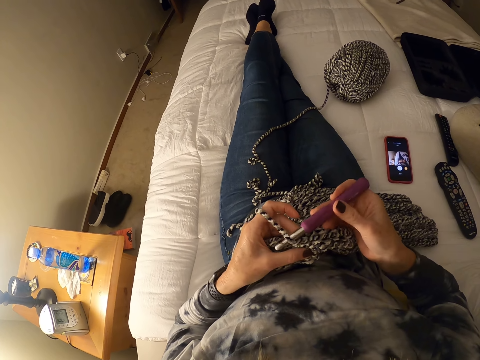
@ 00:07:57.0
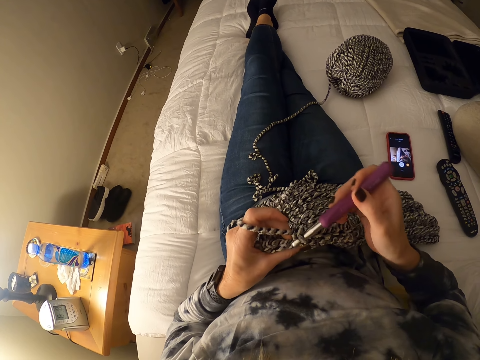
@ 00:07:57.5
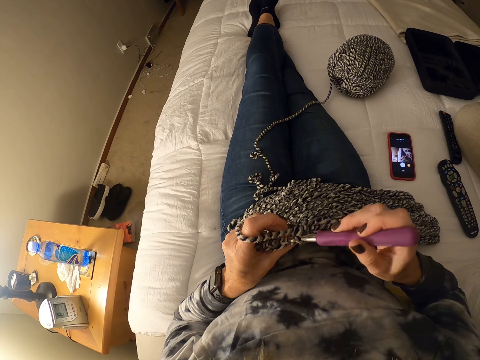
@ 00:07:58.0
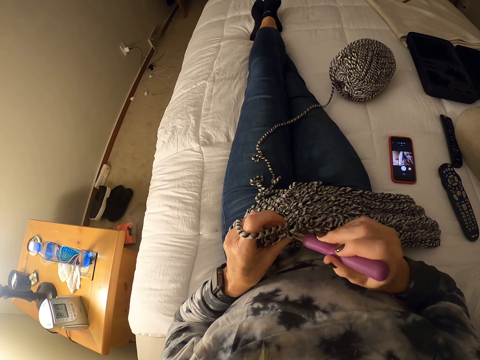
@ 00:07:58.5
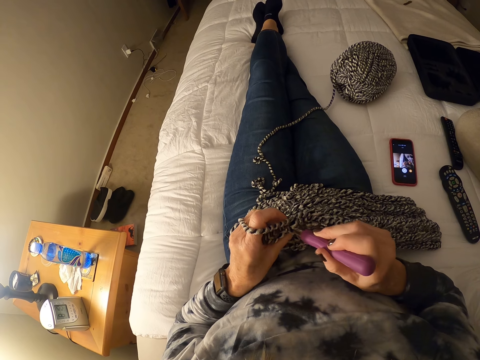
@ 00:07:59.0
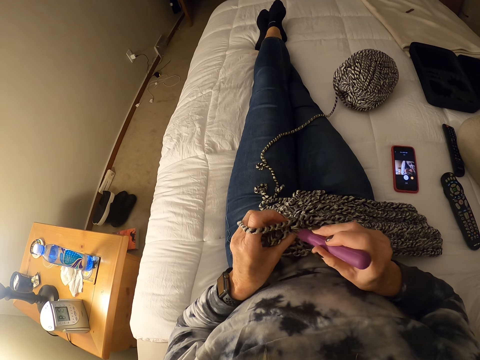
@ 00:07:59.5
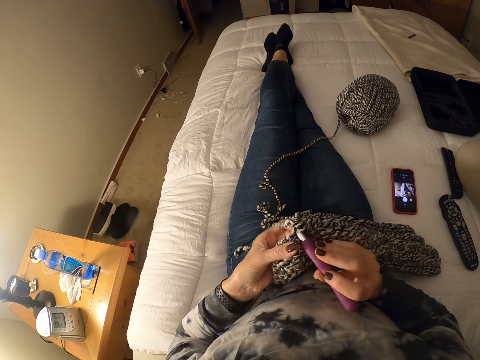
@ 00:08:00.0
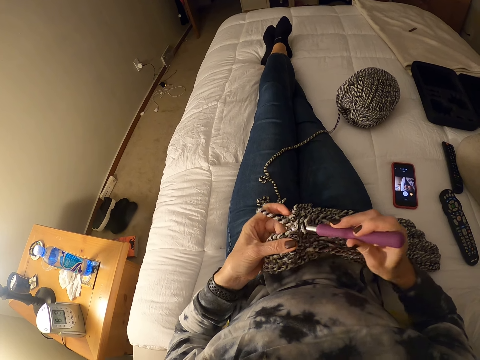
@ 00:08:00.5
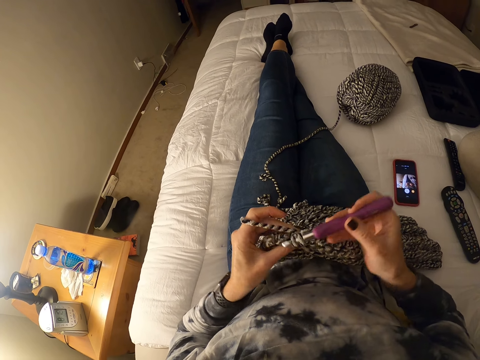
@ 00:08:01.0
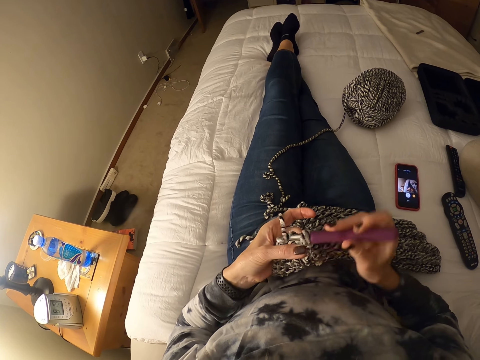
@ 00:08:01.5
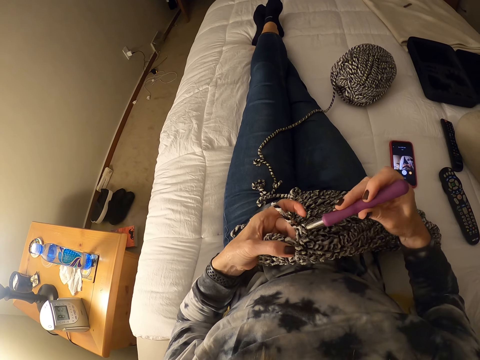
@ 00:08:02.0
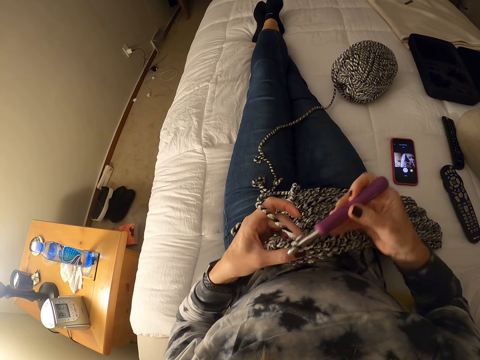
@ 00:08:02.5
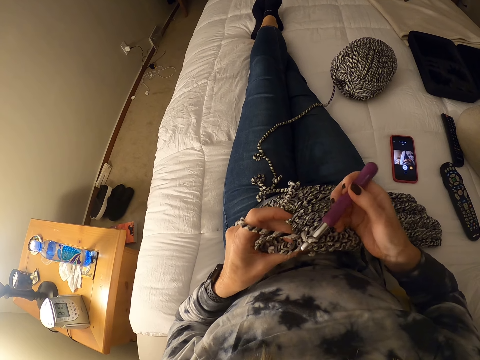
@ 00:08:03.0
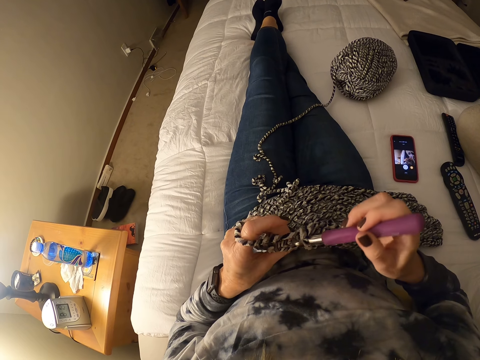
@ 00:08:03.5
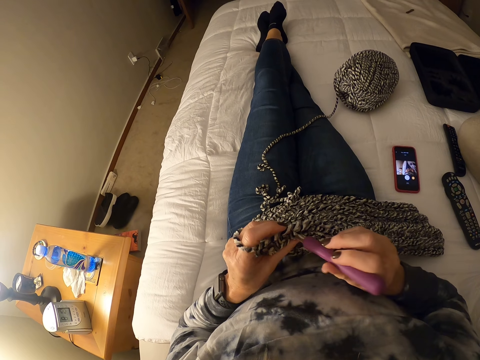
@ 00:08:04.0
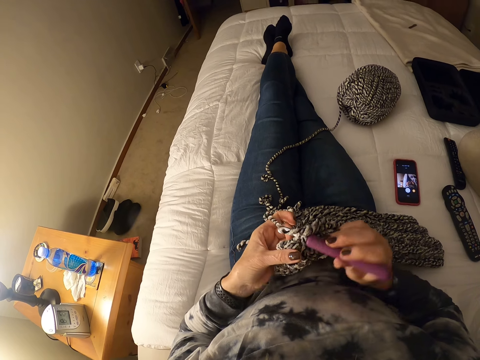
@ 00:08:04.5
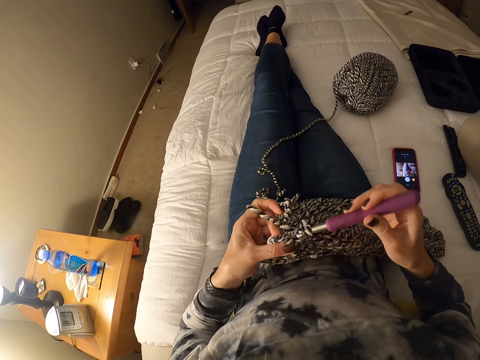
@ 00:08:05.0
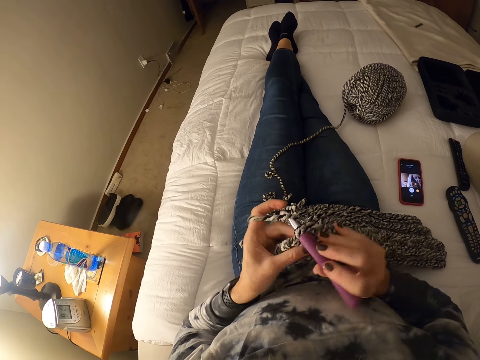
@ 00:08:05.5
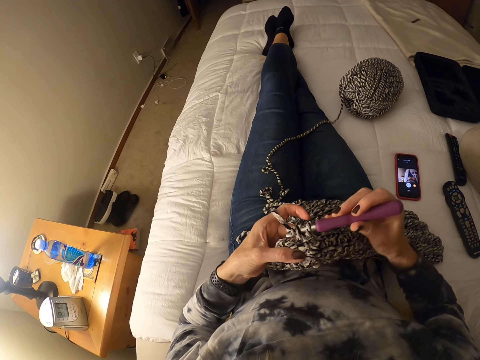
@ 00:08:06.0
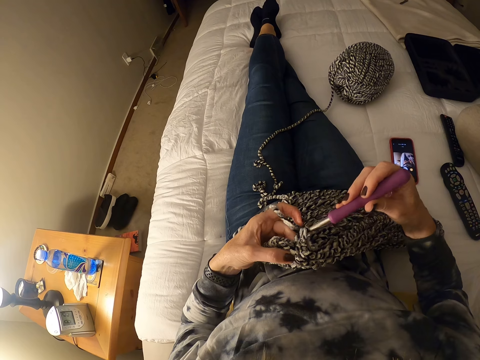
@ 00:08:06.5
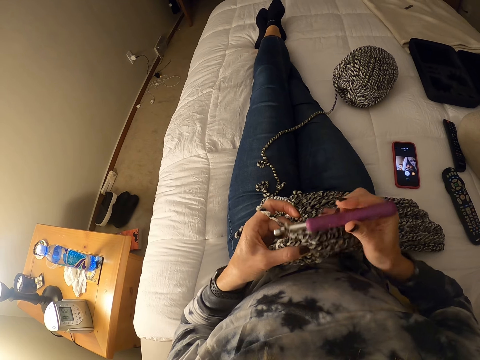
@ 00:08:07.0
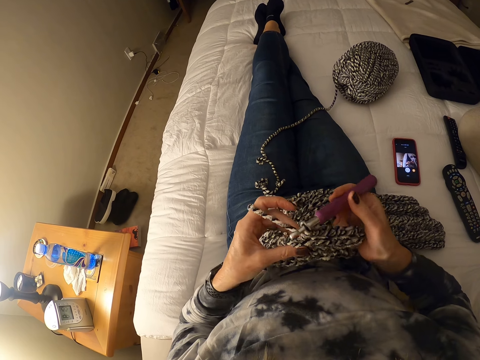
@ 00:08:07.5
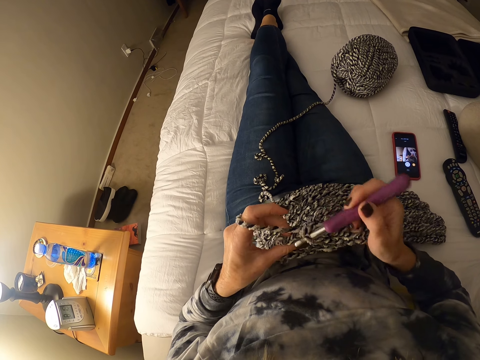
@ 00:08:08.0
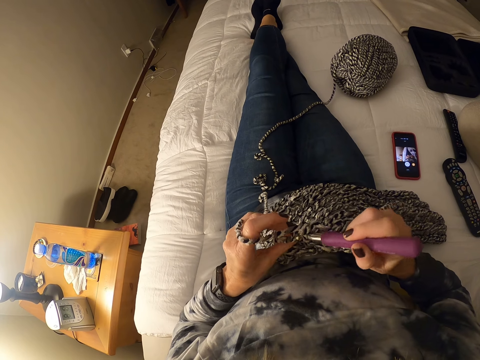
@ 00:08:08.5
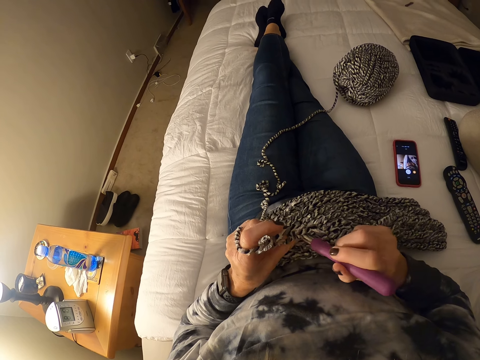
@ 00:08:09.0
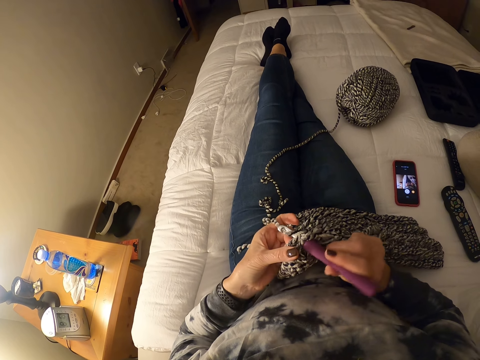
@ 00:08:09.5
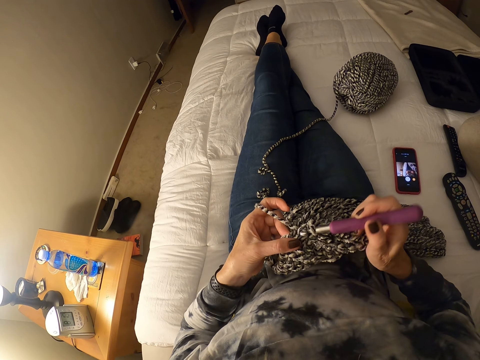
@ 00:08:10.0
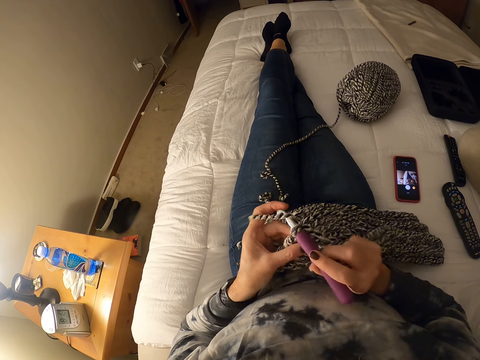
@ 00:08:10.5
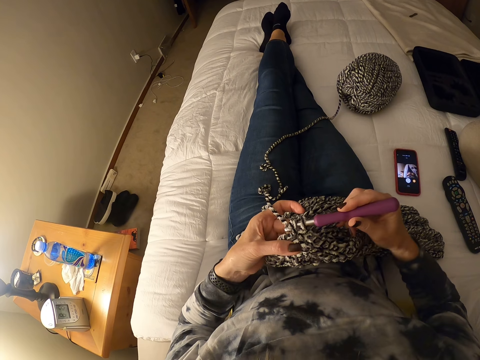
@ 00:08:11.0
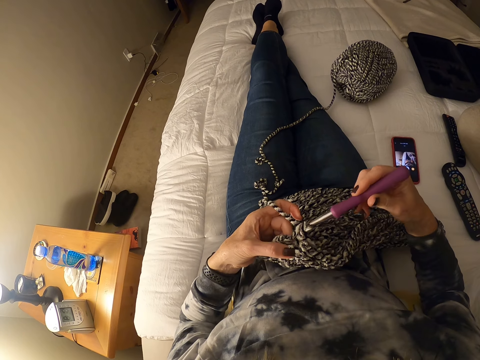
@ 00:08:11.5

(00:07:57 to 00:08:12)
The camera wearer sews a piece of yarn using crochet repeatedly.

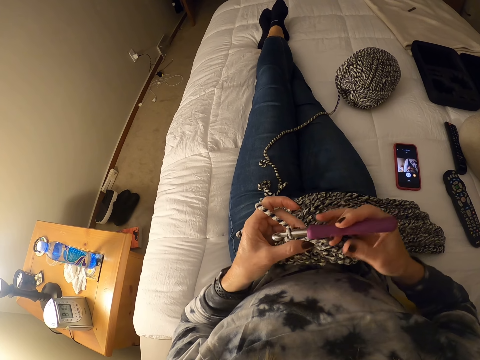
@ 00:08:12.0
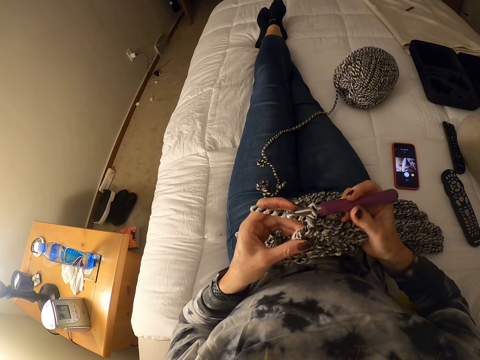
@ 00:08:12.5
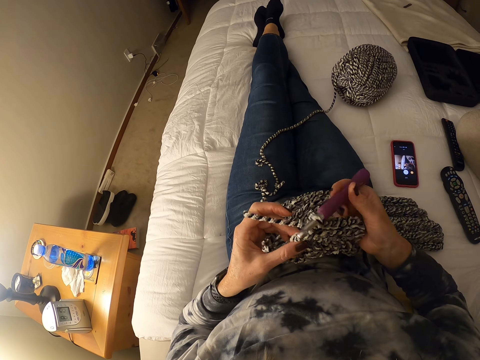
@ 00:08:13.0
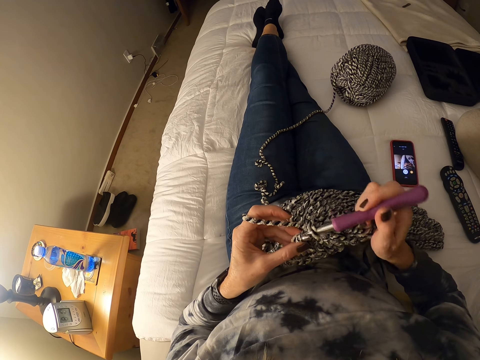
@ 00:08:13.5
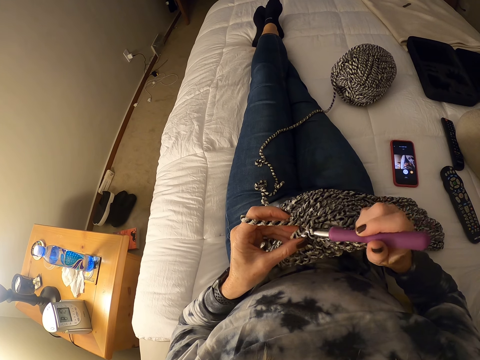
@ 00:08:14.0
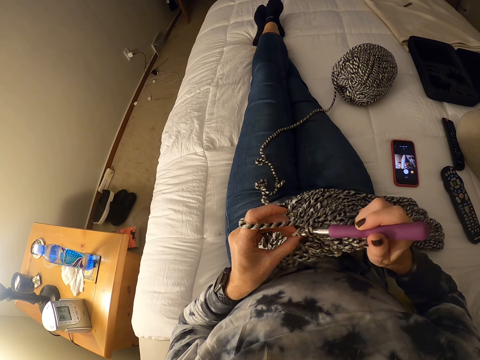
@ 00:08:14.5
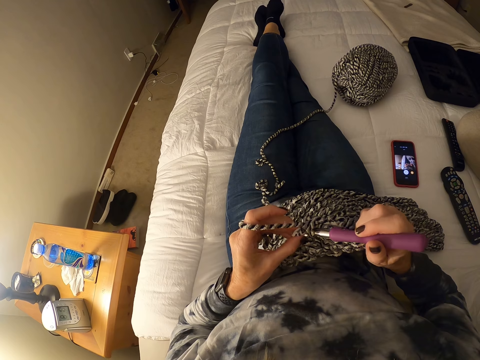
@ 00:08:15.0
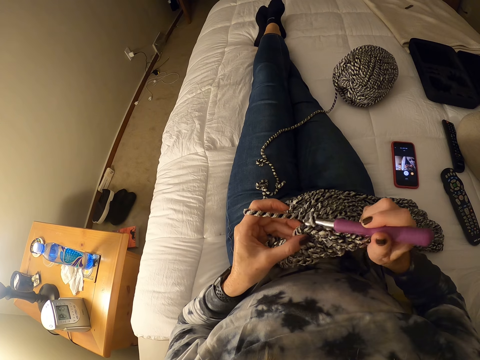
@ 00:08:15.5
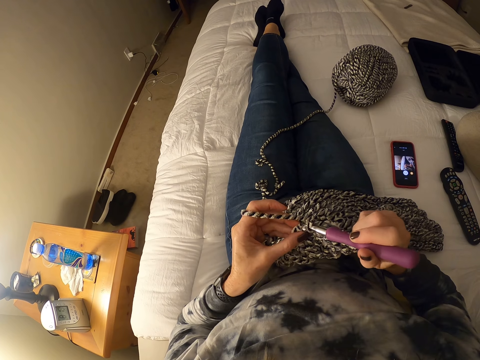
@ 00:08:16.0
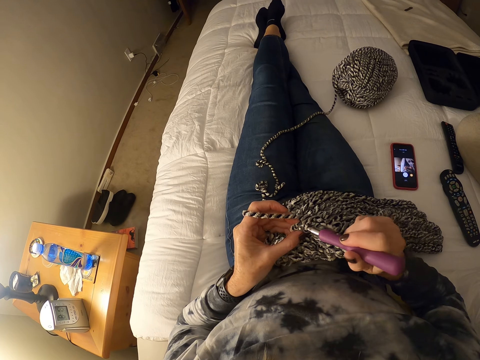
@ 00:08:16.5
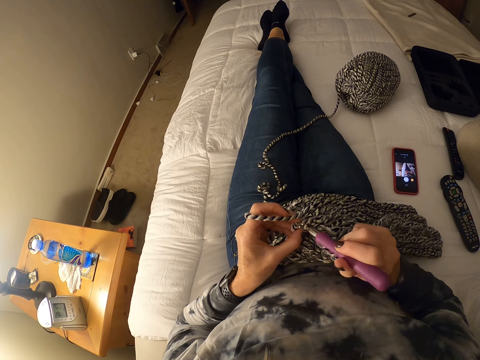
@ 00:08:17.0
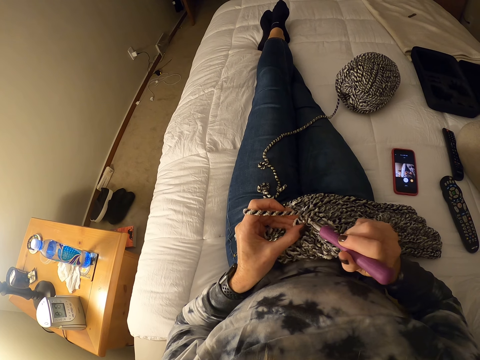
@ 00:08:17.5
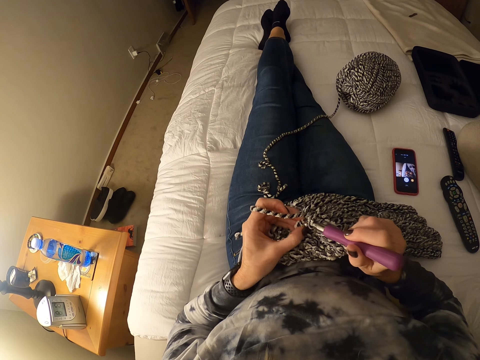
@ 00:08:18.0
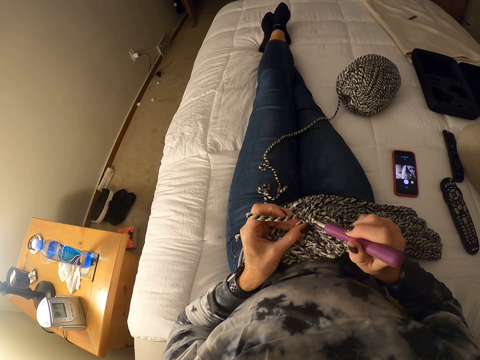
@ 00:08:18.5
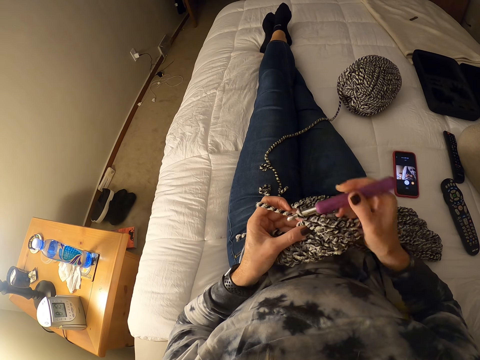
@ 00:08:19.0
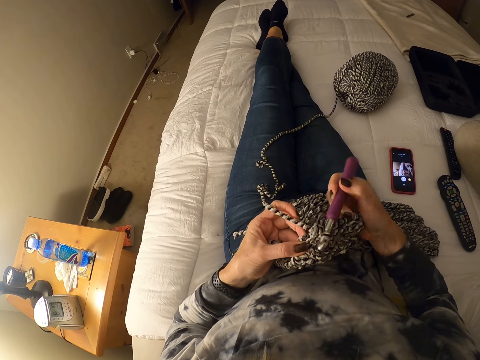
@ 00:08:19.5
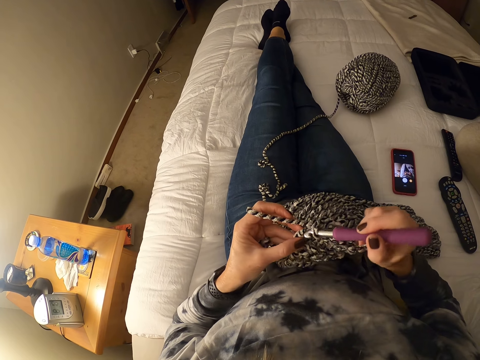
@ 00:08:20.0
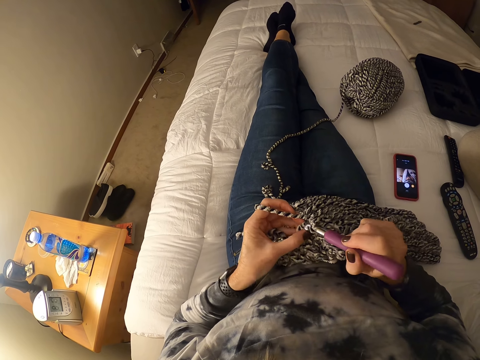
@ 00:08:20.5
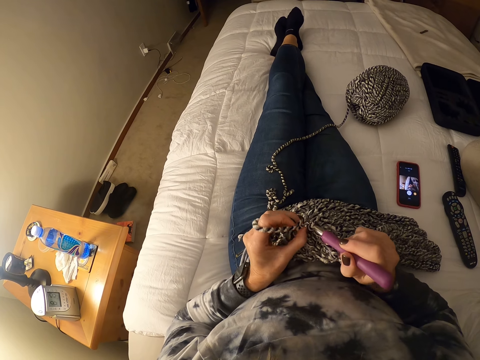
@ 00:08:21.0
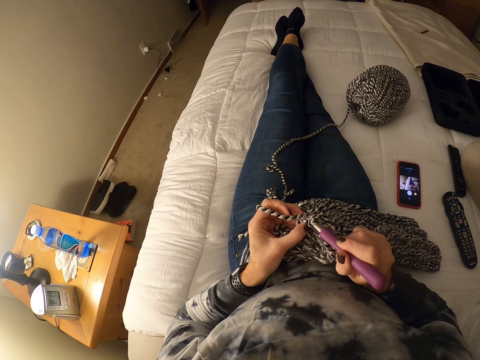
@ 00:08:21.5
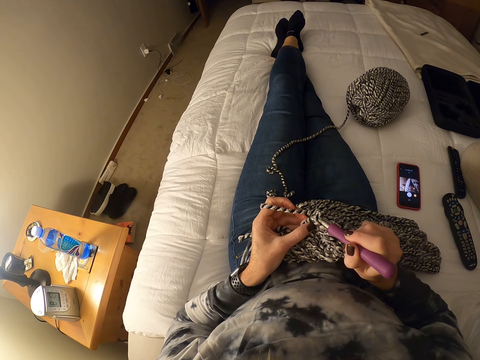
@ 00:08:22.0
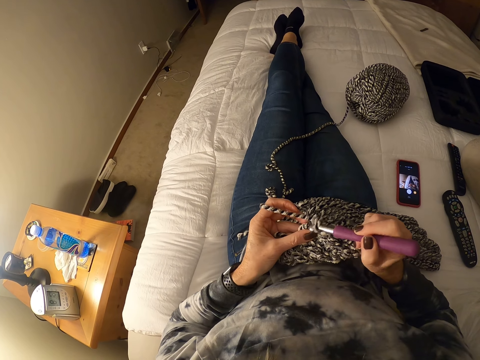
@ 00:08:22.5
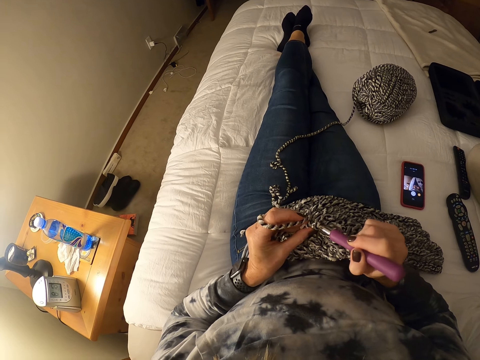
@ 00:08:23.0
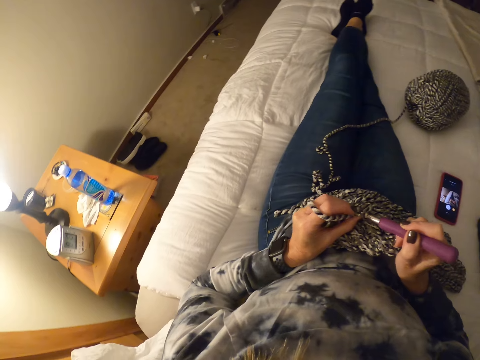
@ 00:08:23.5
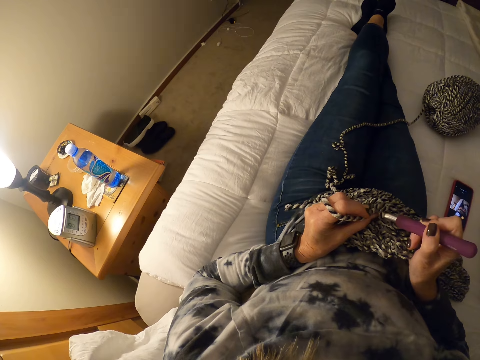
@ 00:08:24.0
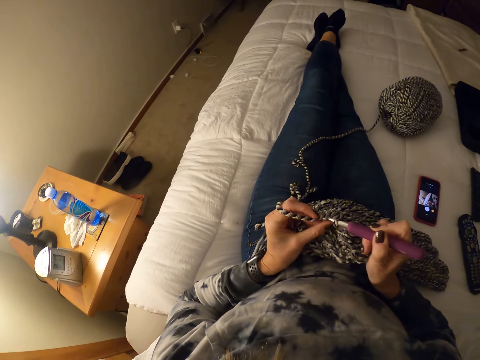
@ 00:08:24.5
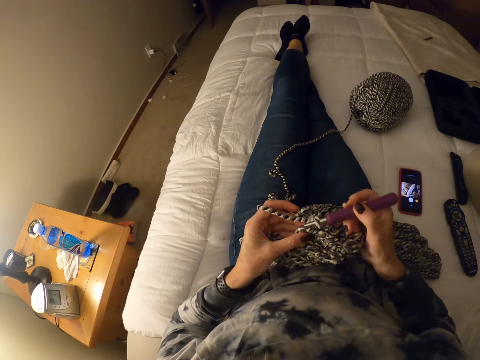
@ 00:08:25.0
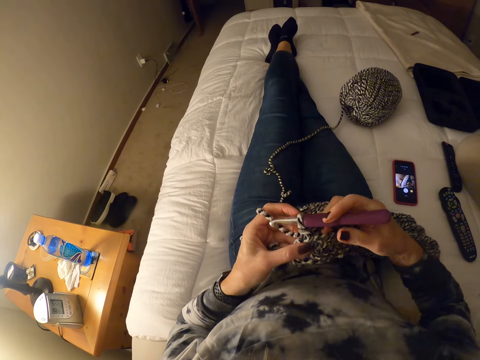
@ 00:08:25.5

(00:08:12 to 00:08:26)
The camera wearer sews a piece of yarn using crochet repeatedly.
